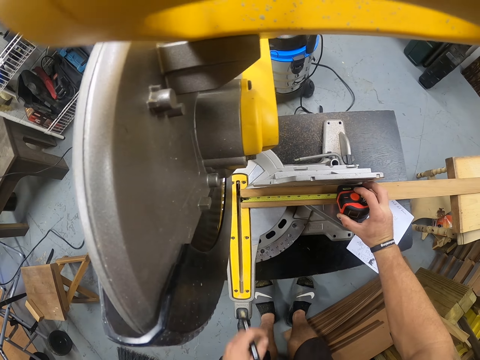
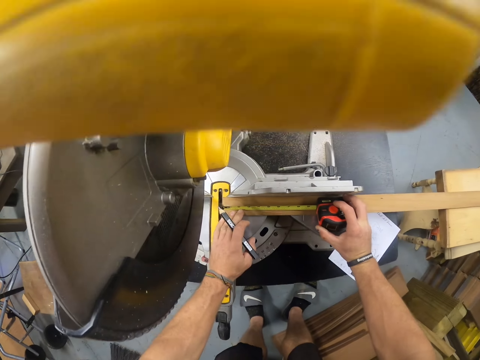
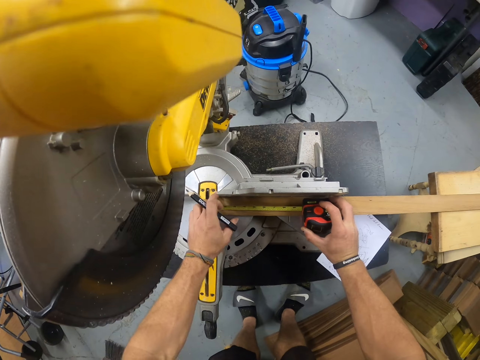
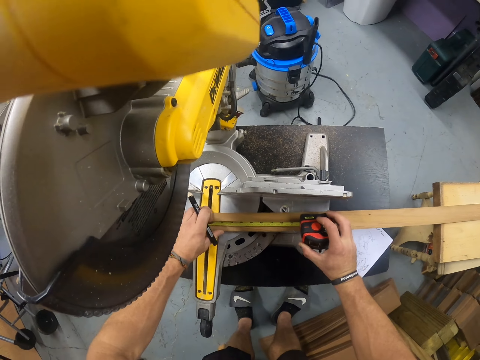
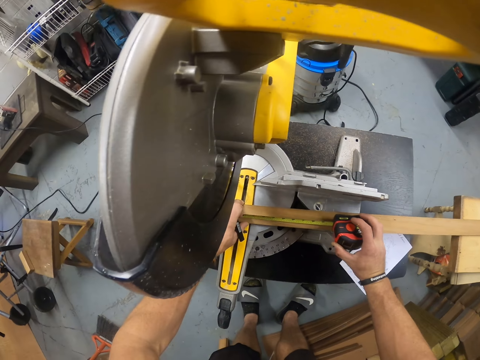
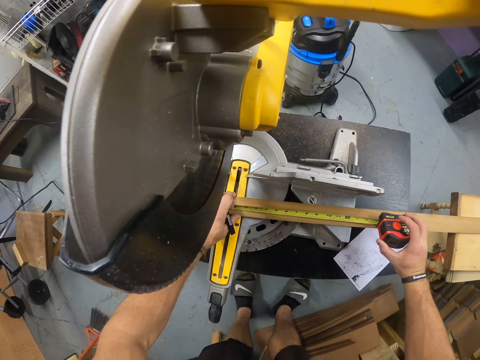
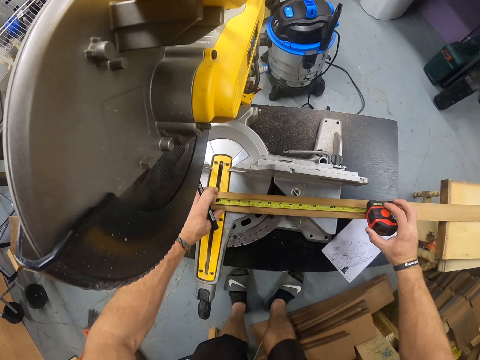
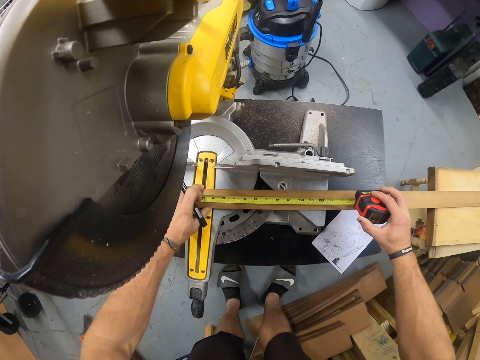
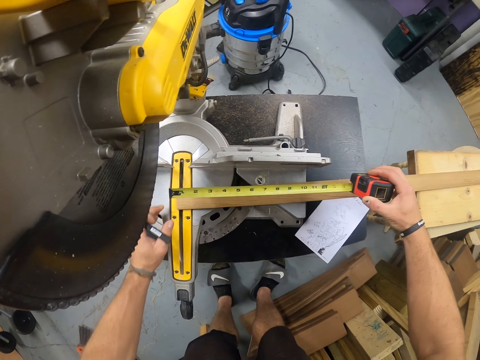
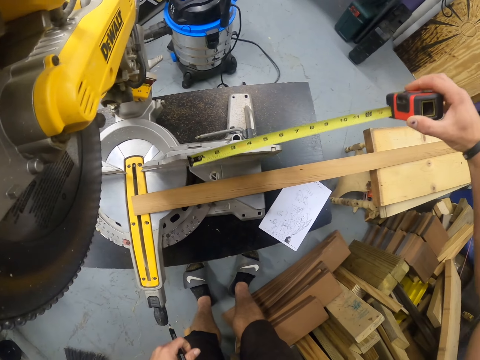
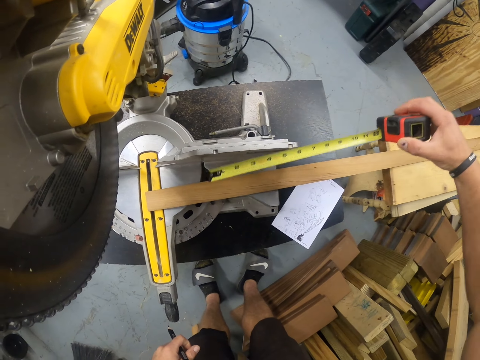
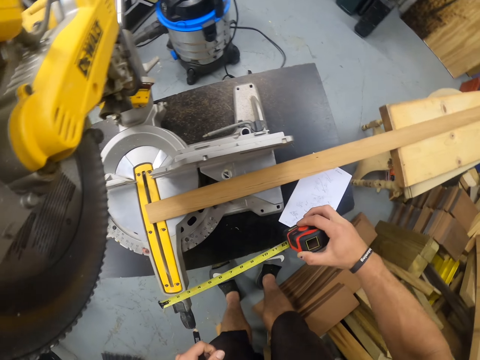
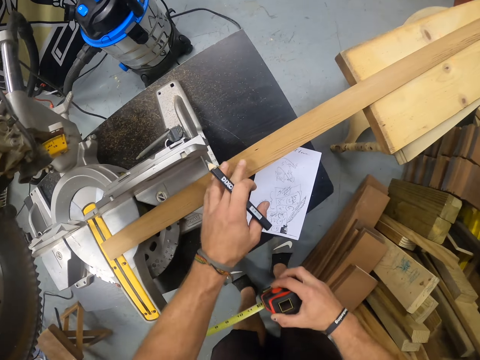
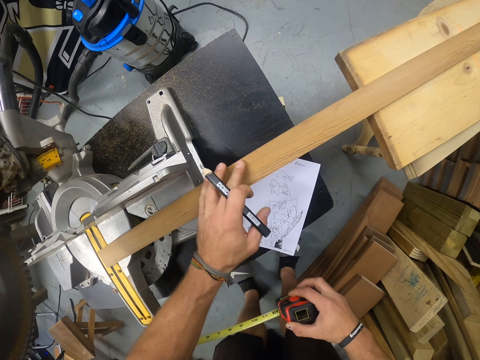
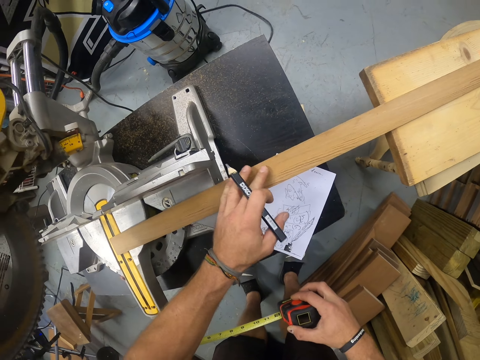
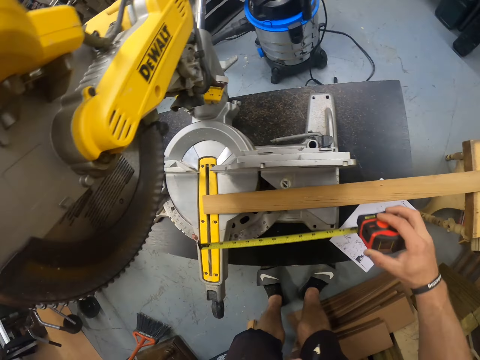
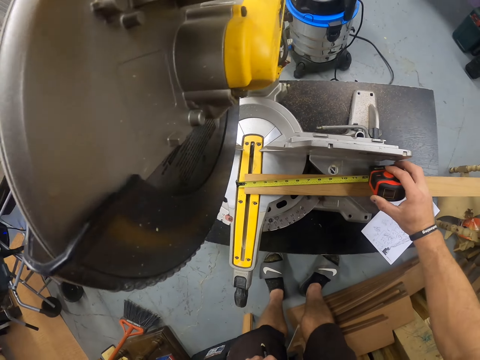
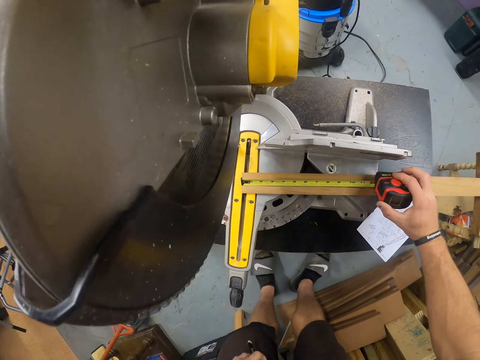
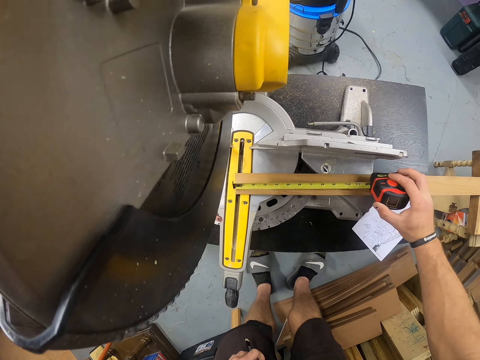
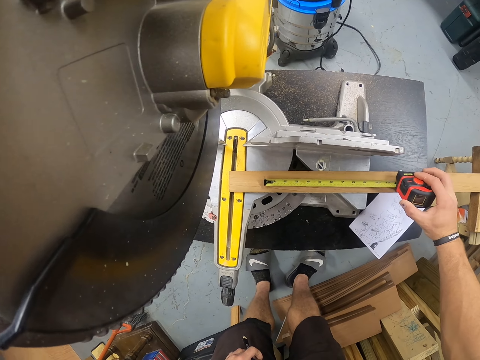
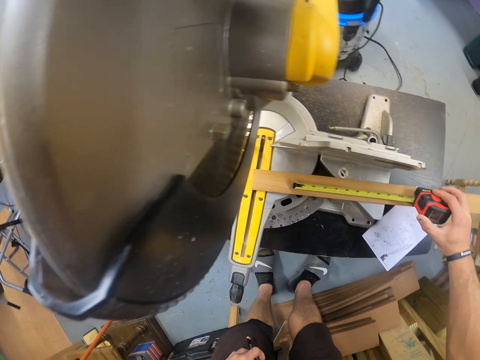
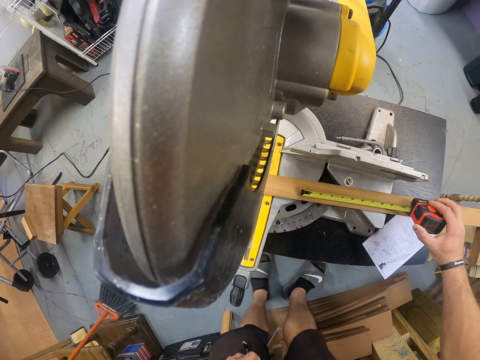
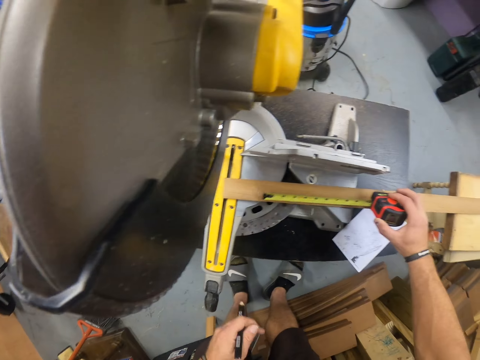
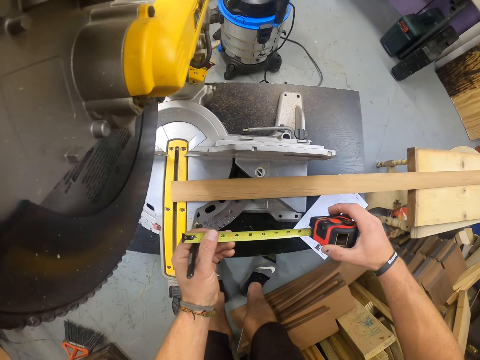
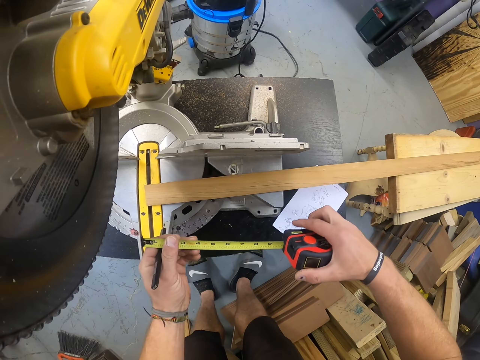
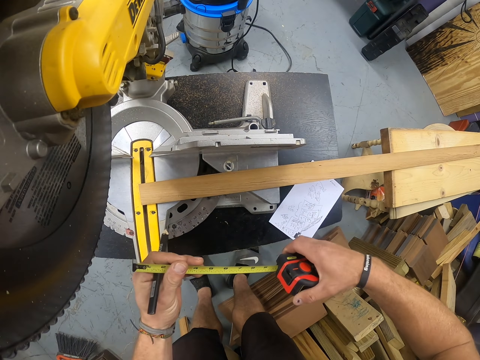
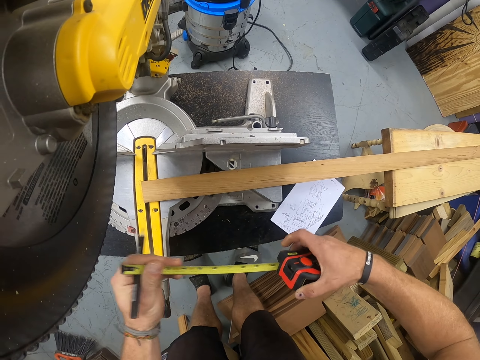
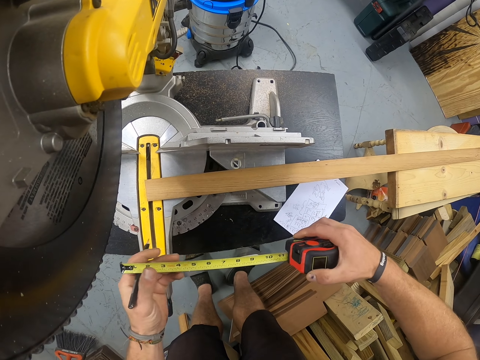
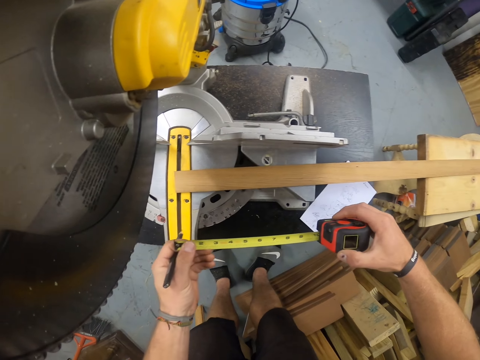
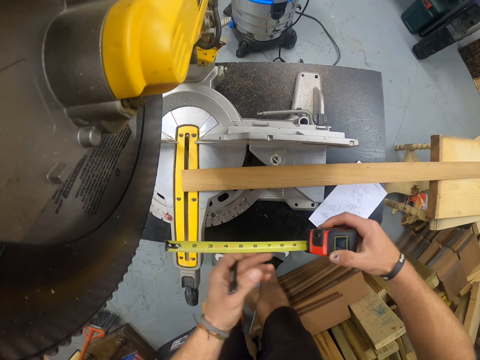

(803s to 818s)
The camera wearer moves the piece of wood with his left hand. He lifts the measuring tape on the piece of wood with his right hand. He touches the piece of wood with his left hand. He rubs the wood with the finger. He measures the piece of wood on the table with the measuring tape in his right hand. He holds the tape with his left hand. He adjusts the tape measure.

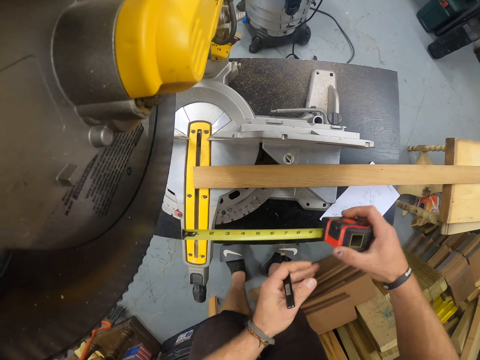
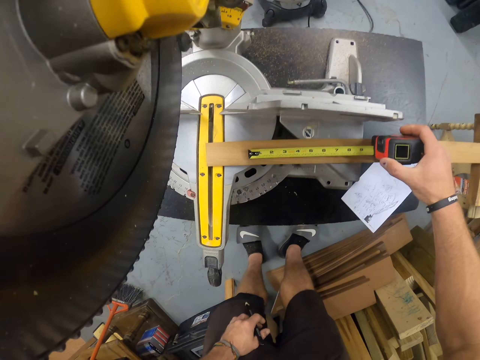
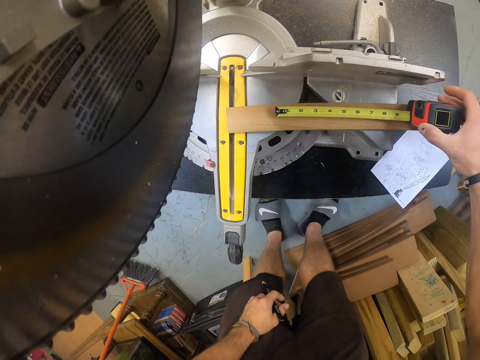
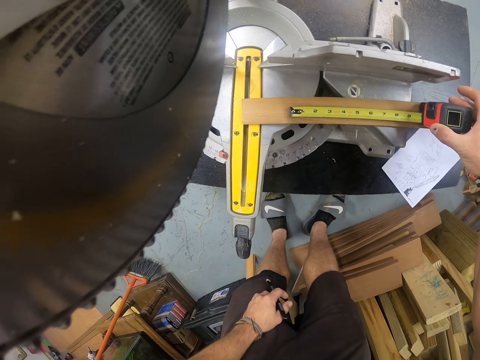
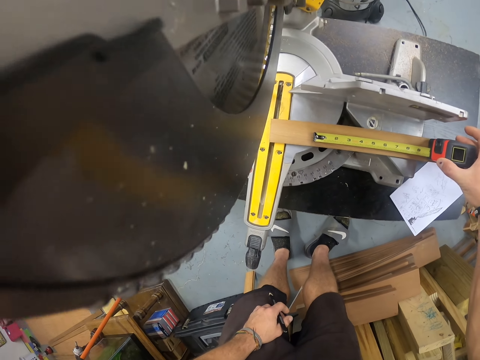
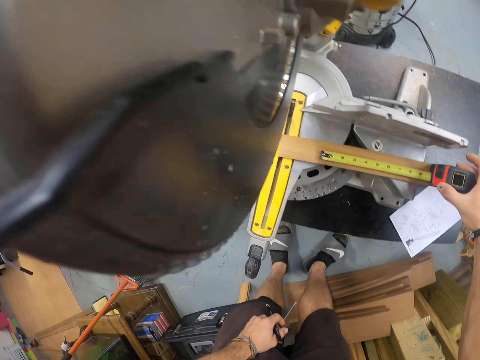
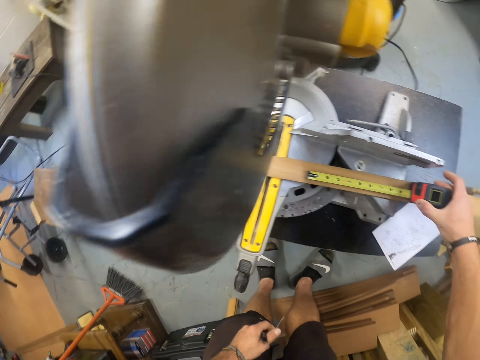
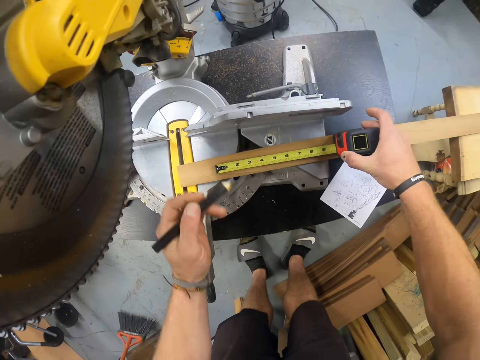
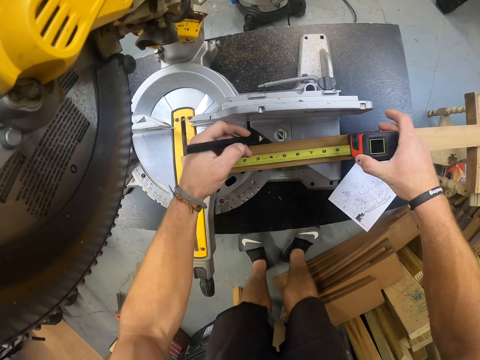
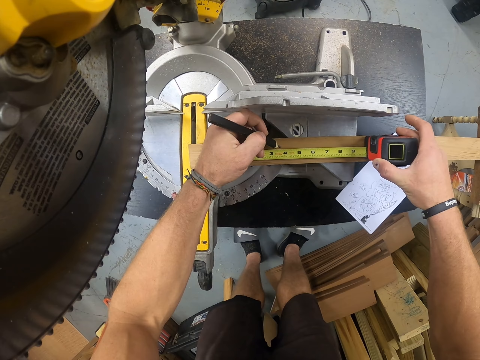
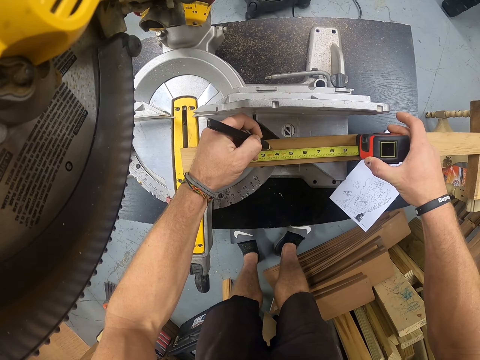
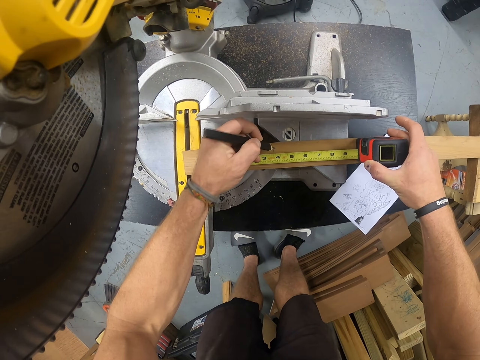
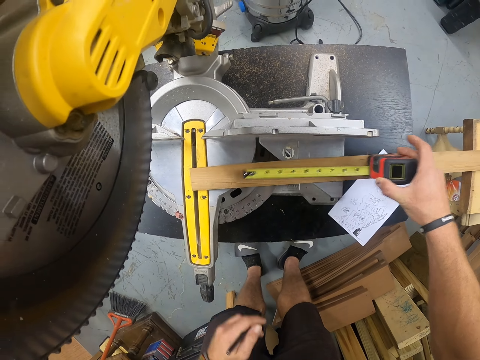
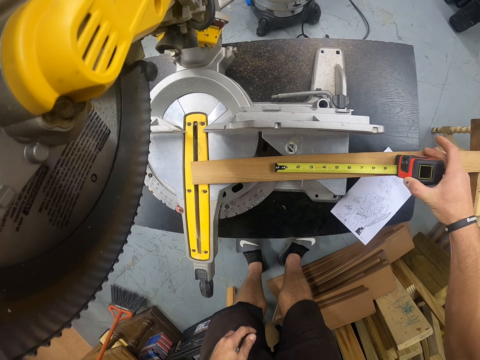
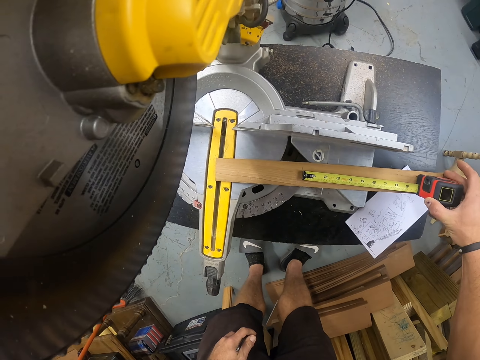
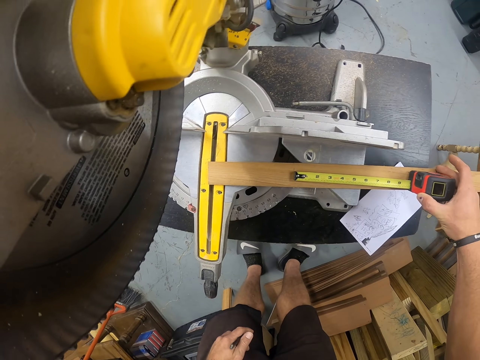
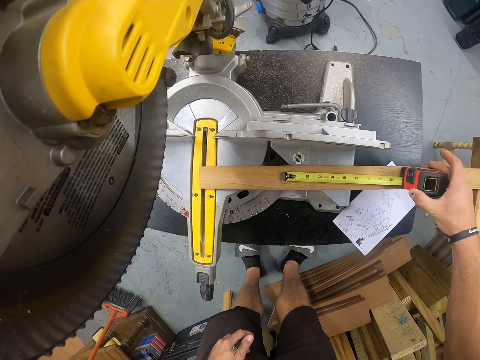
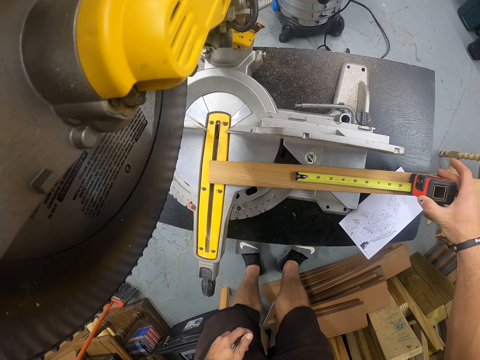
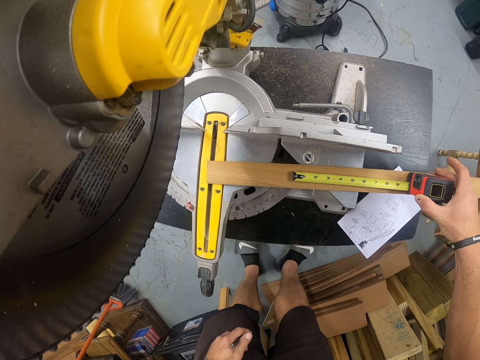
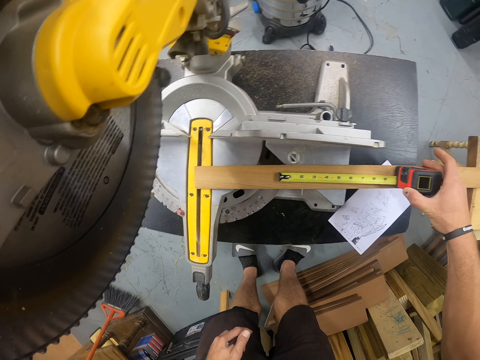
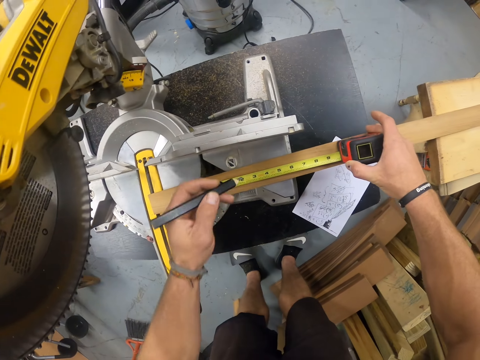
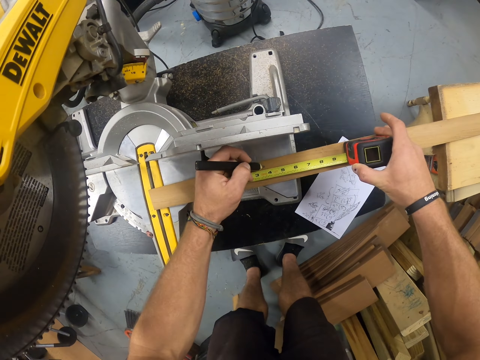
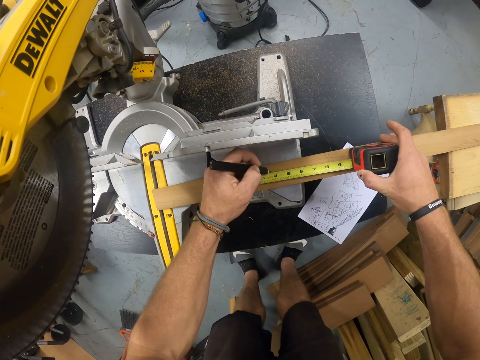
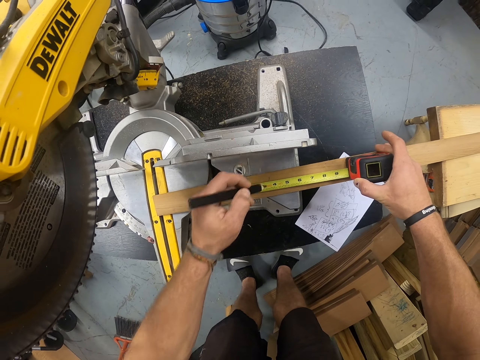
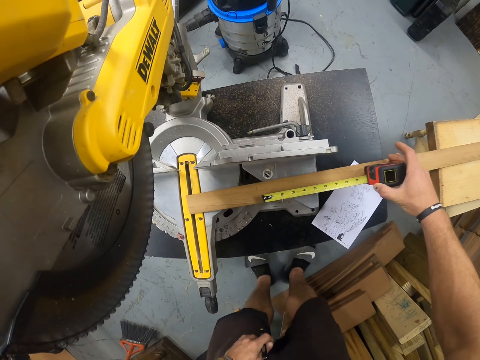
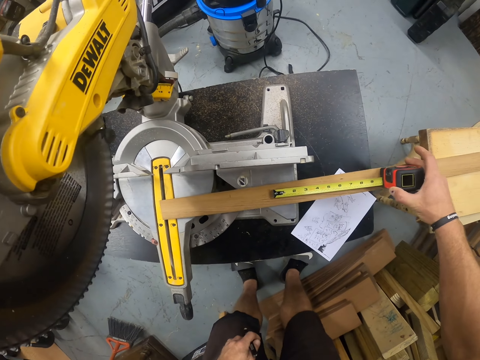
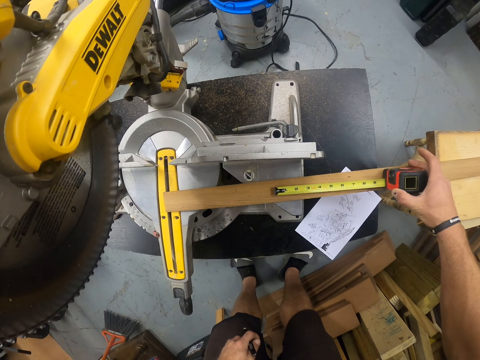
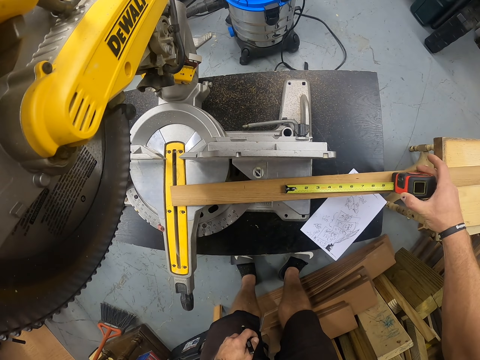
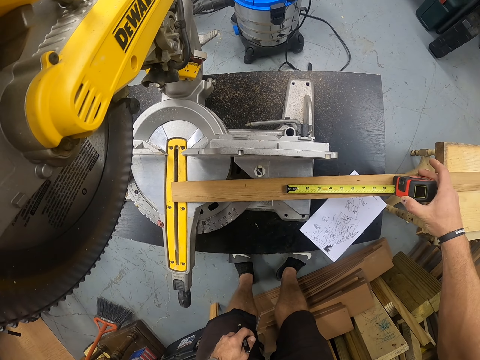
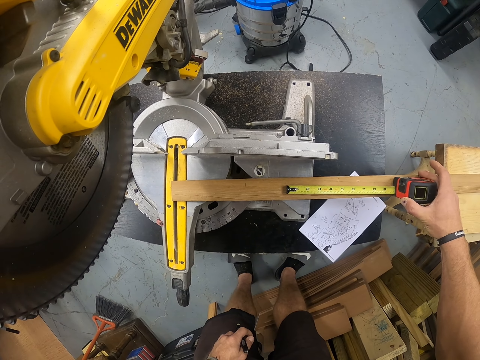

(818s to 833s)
The camera wearer measures the piece of wood on the table with the measuring tape in his right hand. He marks the piece of wood with the pencil in his left hand. He marks the piece of wood on the mitre saw with the pencil in his left hand. He measures the piece of wood on the mitre saw with the tape measure in his right hand.
